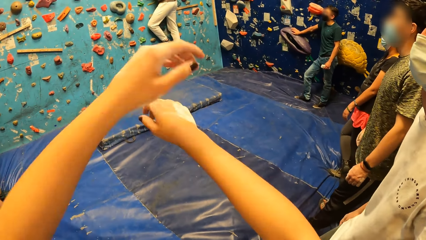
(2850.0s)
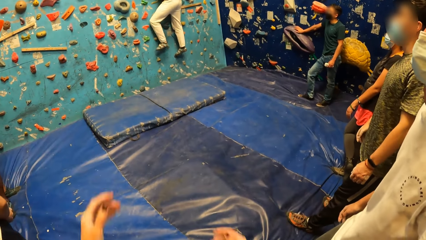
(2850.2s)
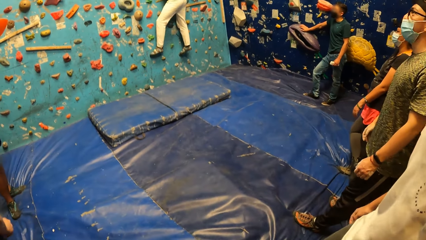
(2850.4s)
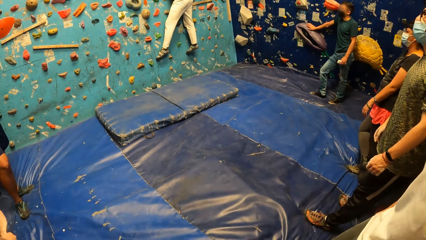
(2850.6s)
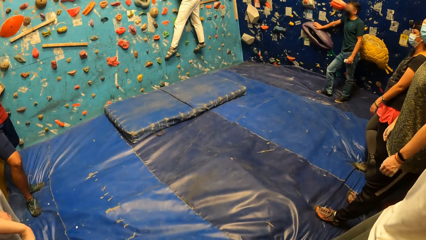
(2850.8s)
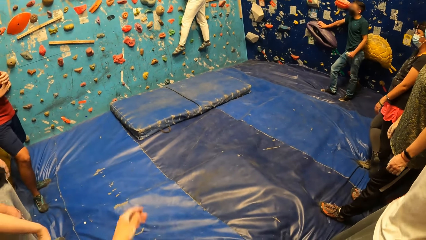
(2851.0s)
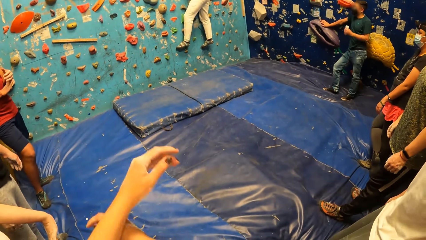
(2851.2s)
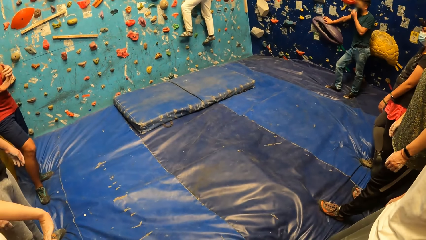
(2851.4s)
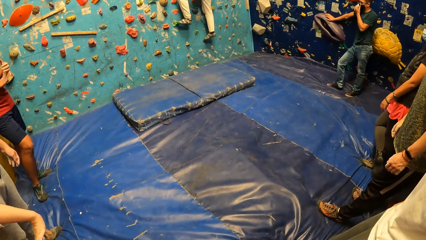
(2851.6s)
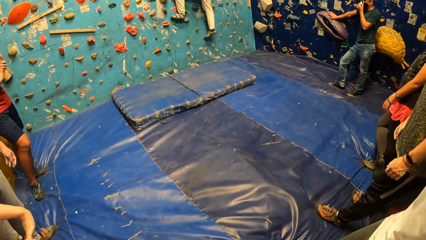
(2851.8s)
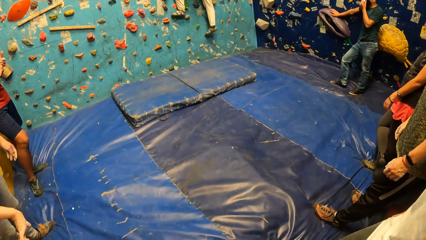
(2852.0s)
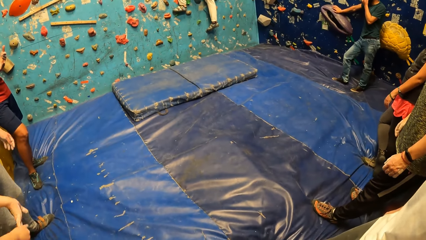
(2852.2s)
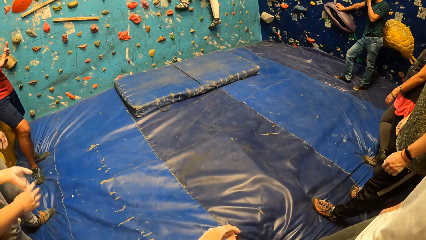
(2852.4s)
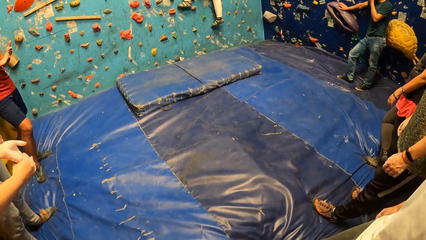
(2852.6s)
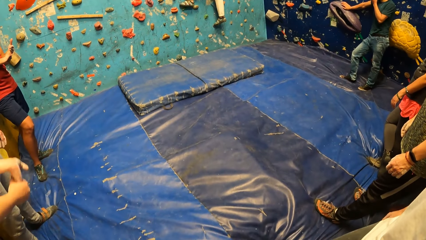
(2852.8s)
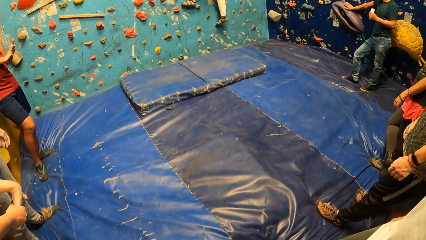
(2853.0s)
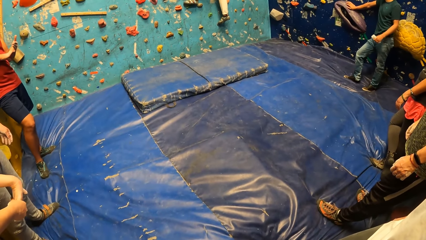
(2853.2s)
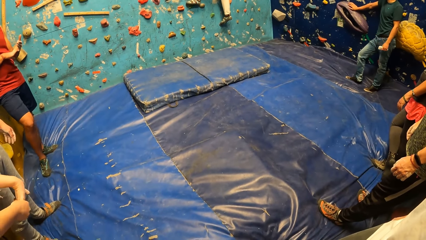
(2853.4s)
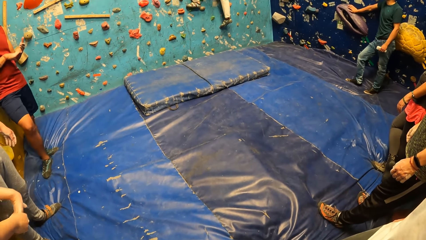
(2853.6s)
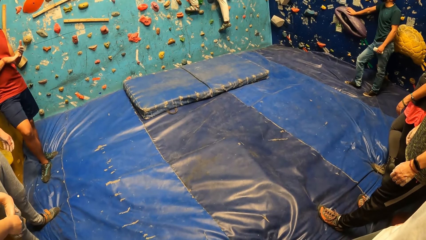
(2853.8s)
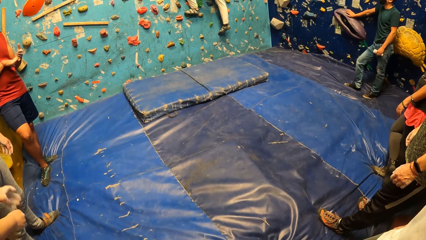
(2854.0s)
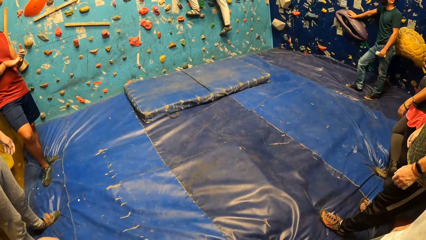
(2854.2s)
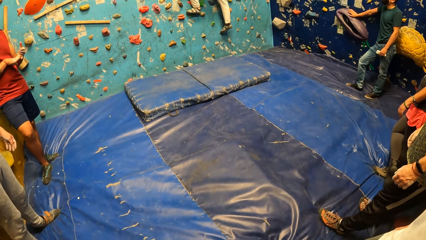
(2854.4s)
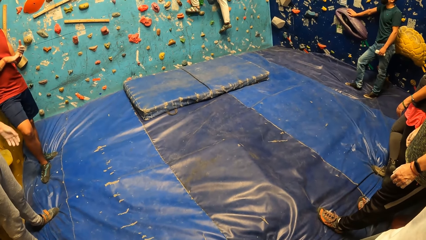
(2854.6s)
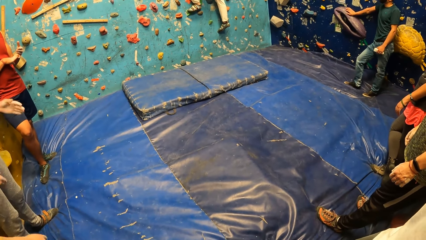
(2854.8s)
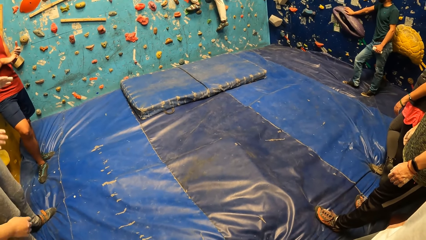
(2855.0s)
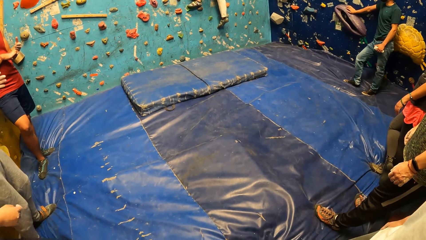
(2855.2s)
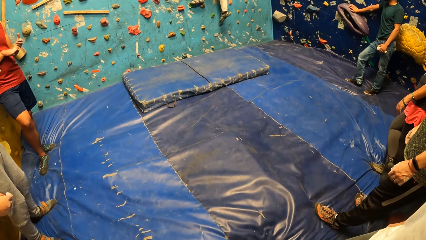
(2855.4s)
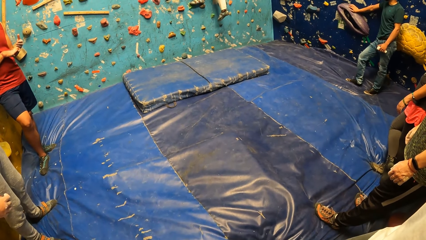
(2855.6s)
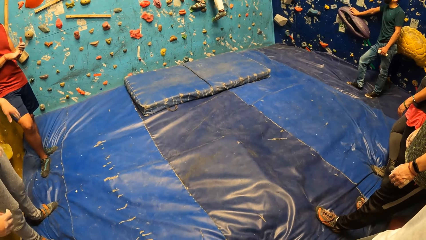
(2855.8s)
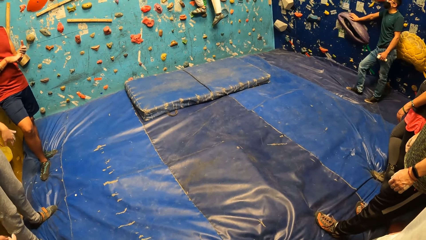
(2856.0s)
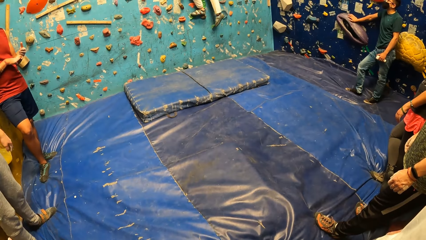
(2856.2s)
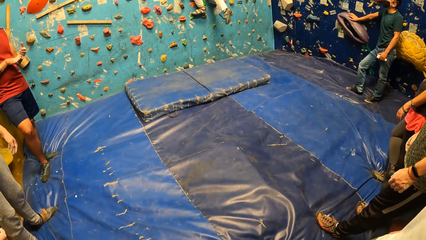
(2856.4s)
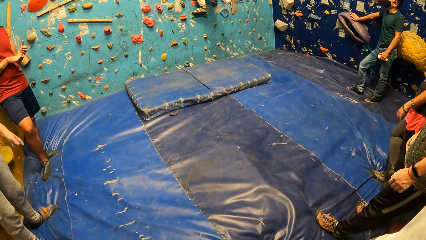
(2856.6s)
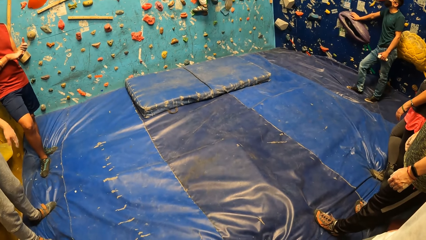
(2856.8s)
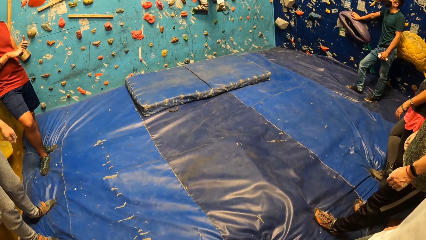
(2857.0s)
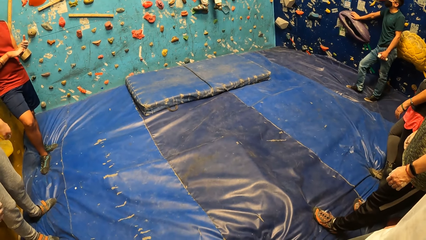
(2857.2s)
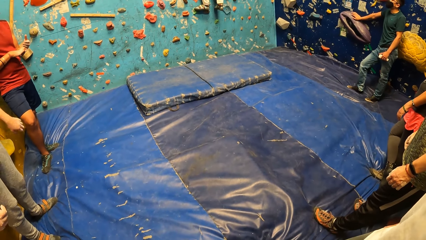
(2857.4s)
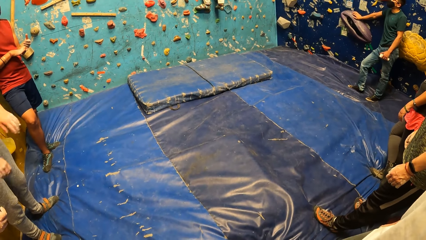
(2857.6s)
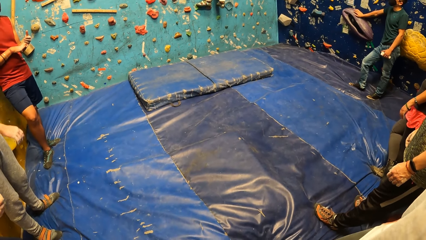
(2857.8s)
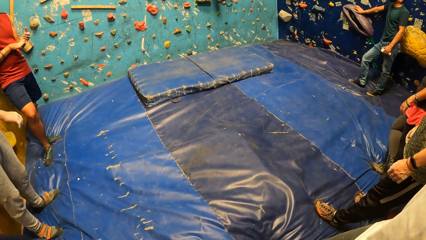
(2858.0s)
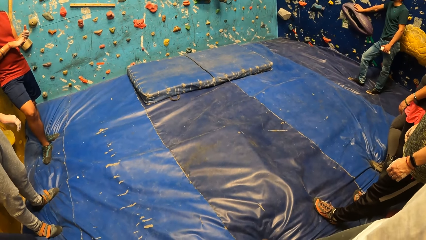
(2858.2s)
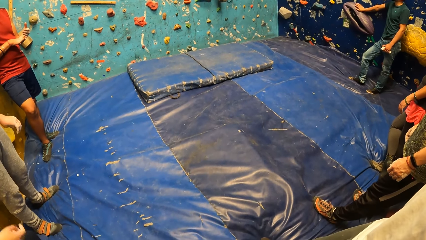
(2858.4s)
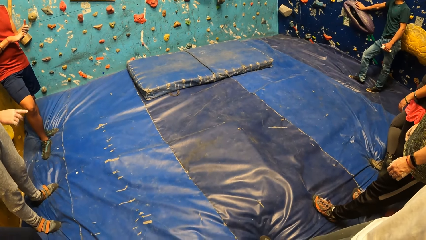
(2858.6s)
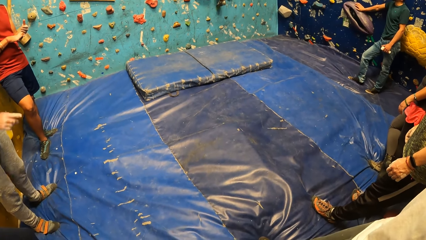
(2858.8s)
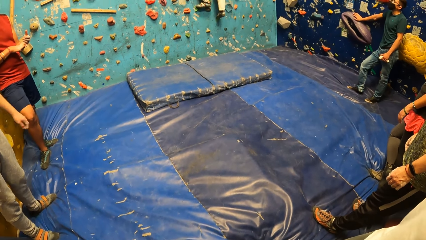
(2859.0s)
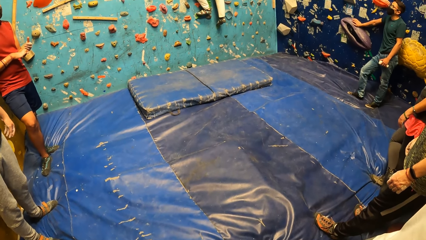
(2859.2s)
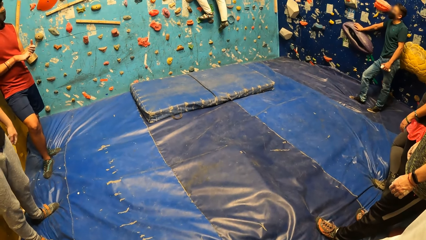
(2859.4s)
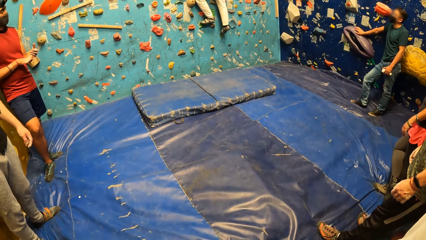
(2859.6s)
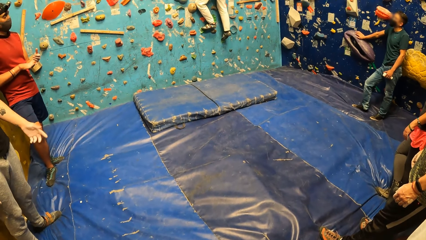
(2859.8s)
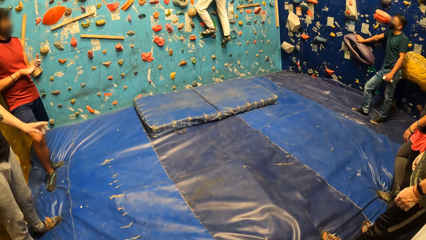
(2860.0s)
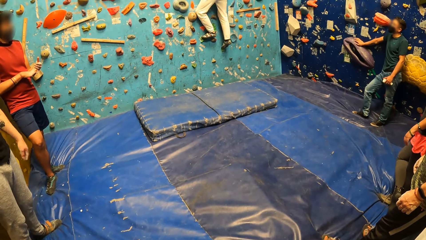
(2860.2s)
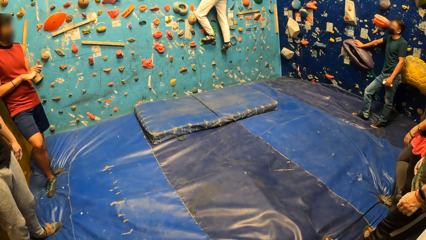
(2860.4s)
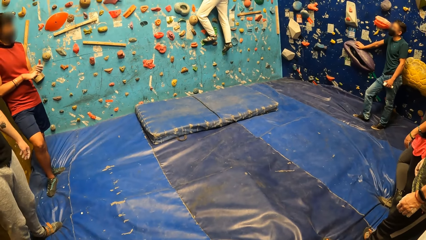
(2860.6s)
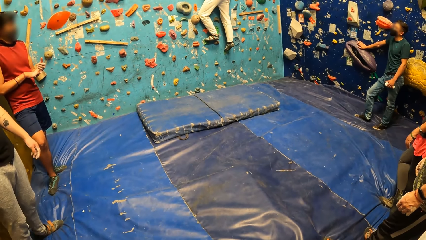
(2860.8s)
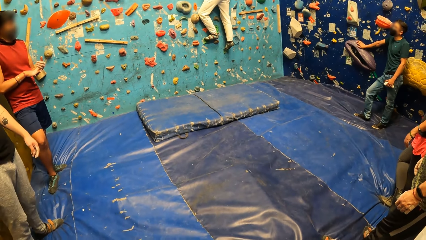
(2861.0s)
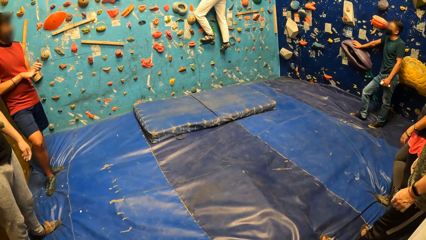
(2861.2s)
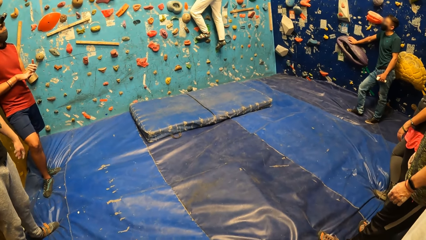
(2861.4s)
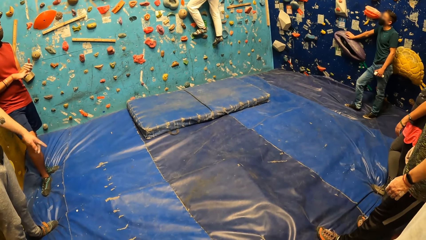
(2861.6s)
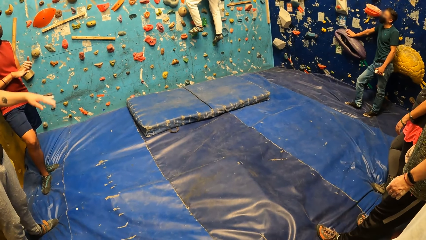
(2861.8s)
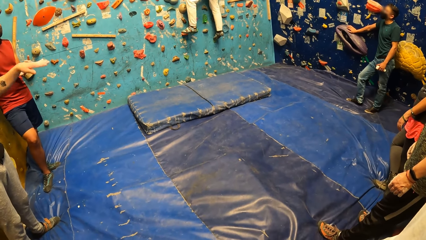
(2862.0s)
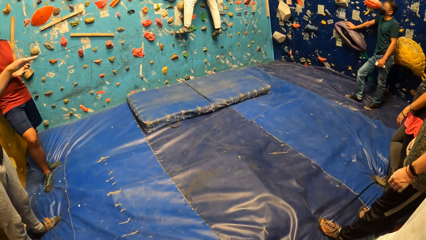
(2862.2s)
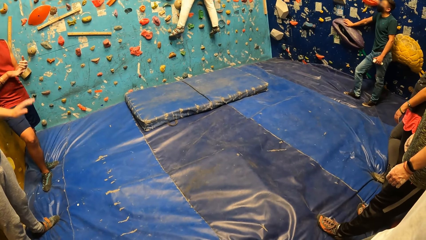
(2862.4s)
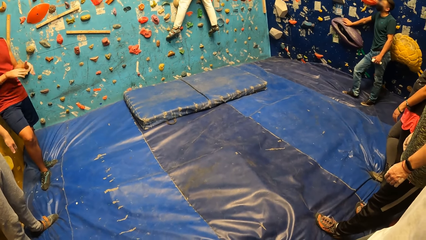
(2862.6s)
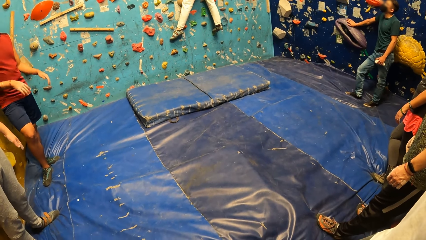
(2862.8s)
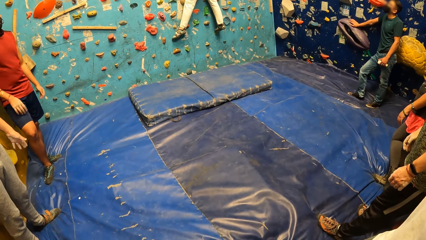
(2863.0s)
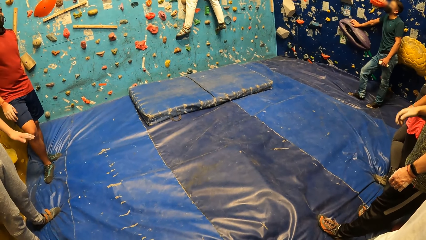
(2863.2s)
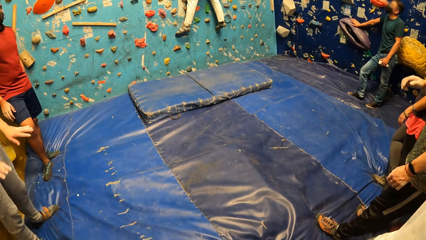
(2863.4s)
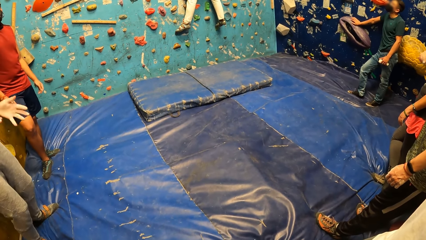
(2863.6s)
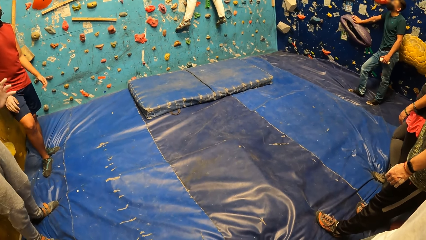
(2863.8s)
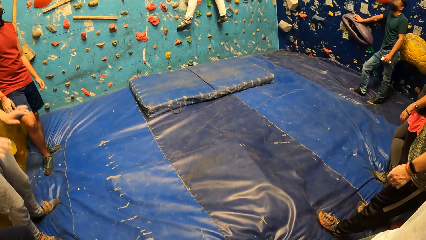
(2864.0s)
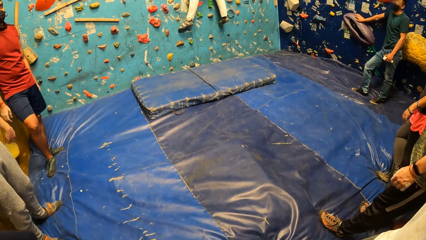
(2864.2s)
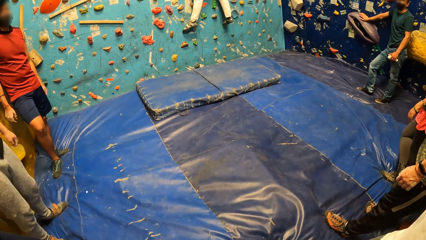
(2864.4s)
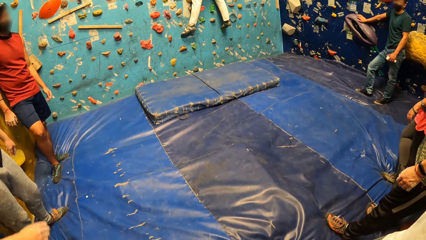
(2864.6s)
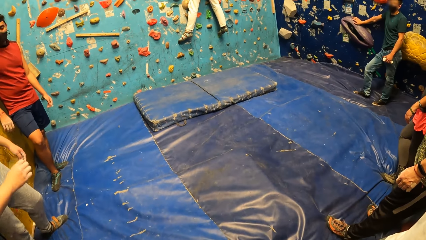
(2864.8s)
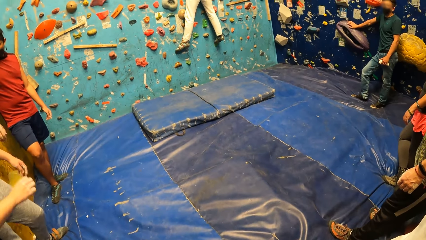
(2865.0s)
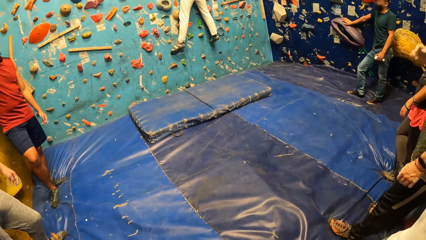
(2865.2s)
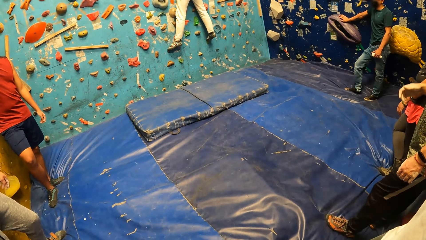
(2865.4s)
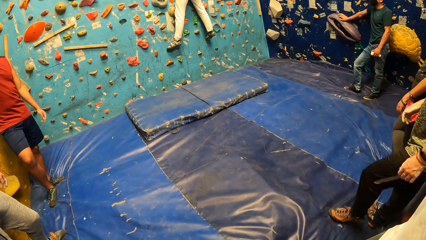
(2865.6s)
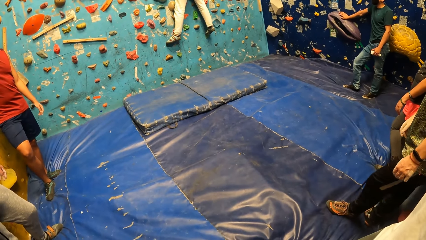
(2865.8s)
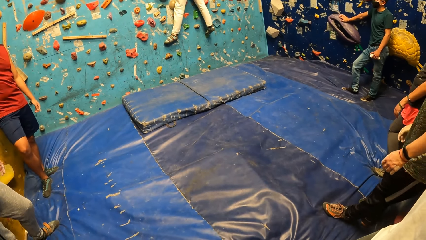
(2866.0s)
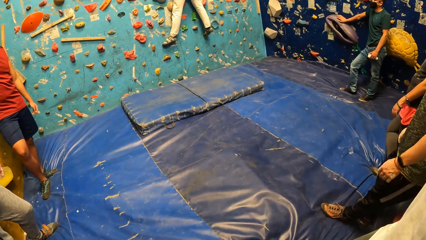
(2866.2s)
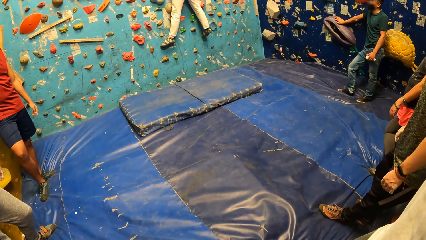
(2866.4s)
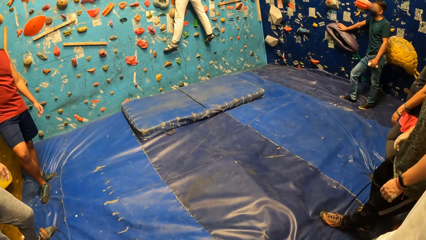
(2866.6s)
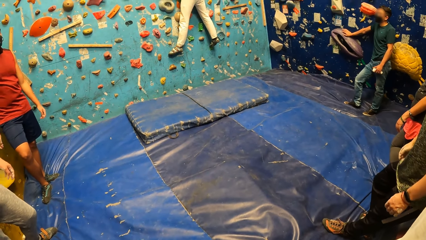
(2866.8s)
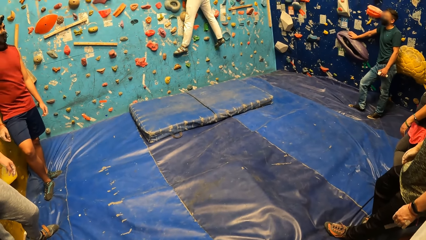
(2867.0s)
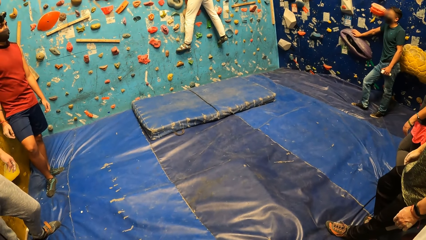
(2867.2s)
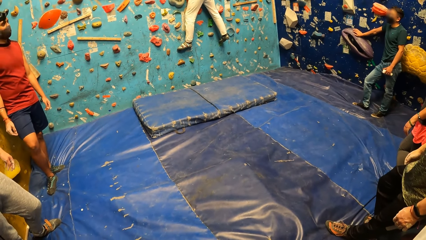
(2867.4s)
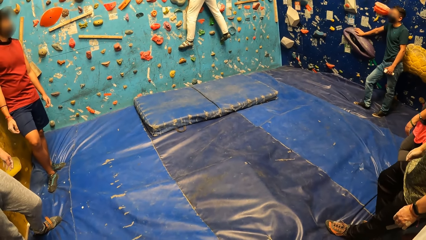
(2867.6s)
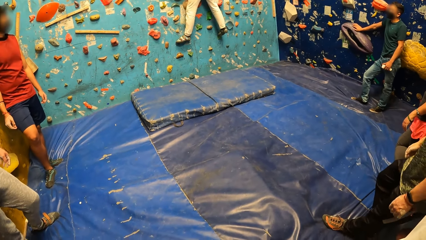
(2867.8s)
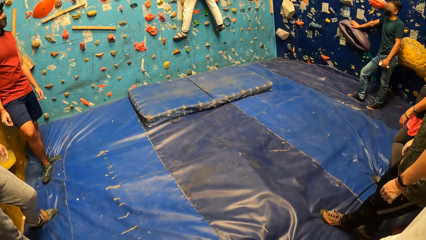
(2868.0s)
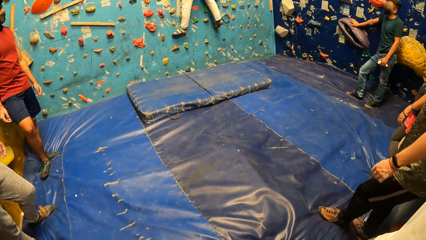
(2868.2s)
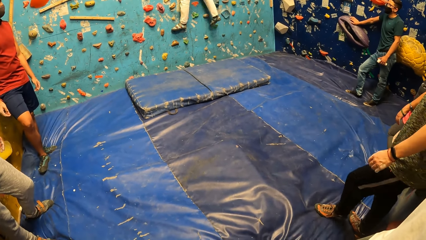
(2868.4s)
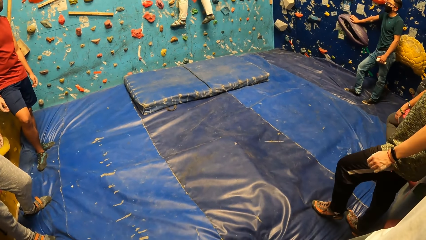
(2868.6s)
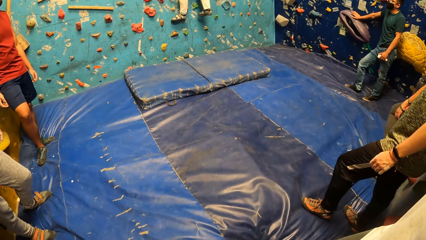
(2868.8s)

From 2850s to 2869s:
The camera wearer does a hand movement. They look around the climbing area. The man interacts with the woman.
